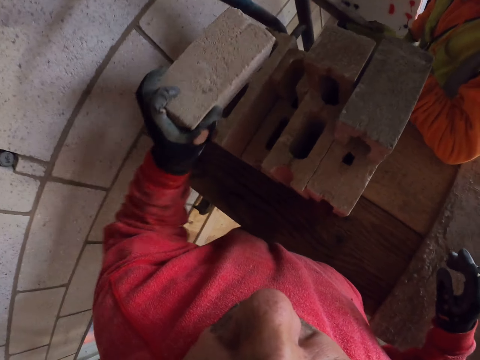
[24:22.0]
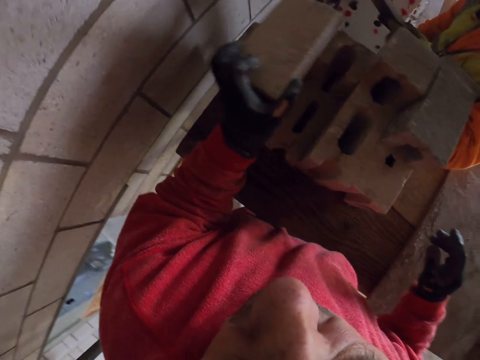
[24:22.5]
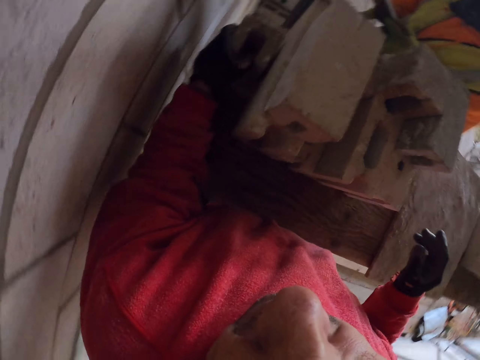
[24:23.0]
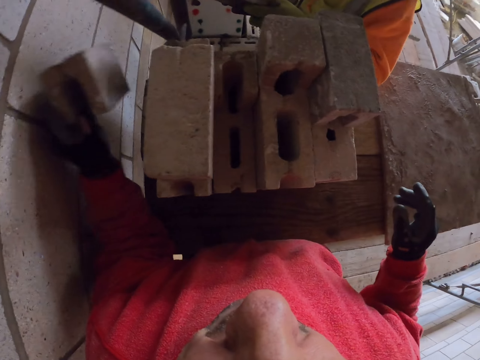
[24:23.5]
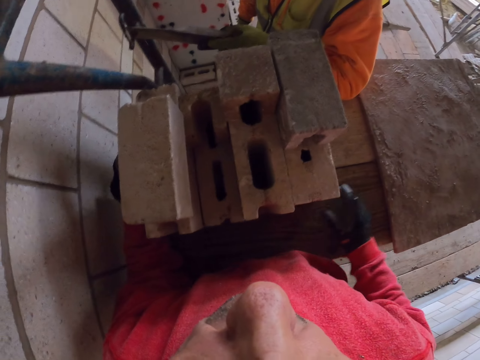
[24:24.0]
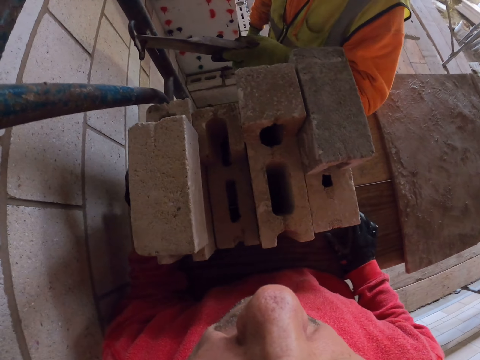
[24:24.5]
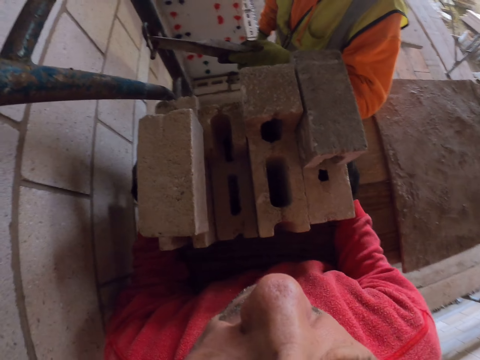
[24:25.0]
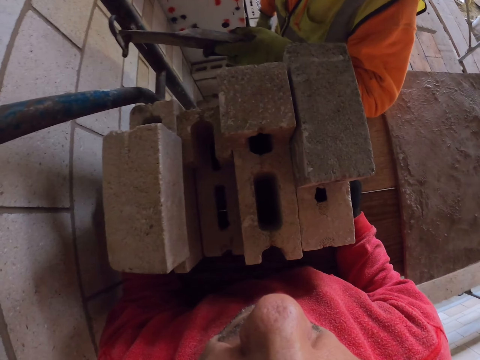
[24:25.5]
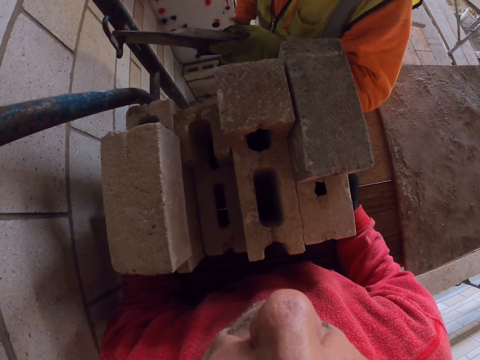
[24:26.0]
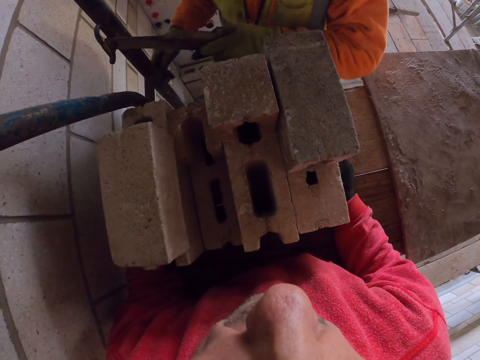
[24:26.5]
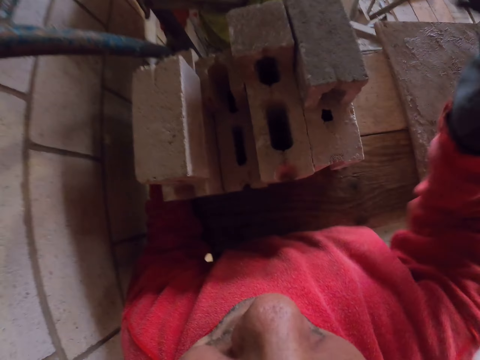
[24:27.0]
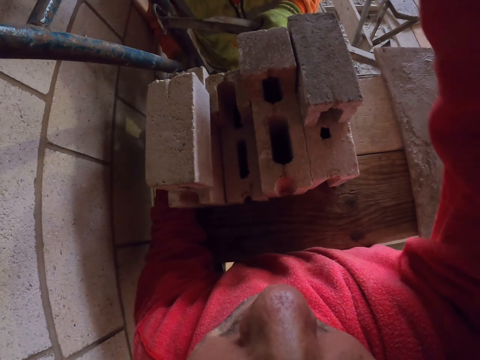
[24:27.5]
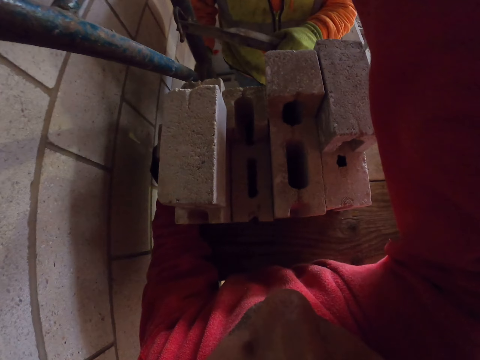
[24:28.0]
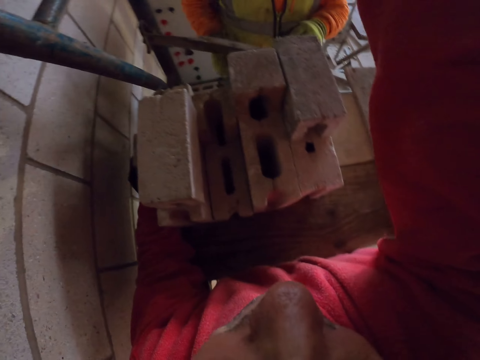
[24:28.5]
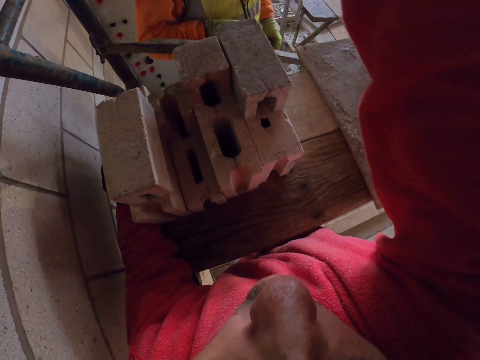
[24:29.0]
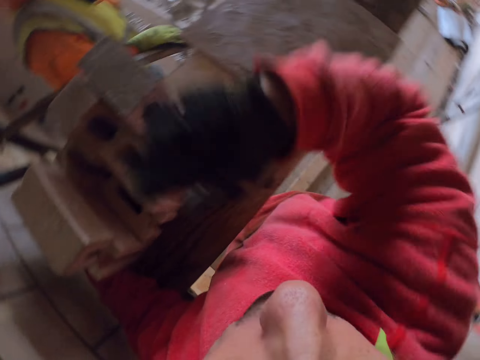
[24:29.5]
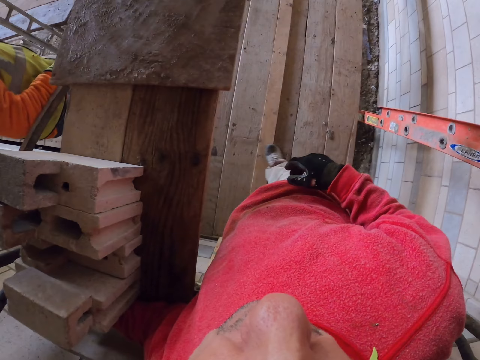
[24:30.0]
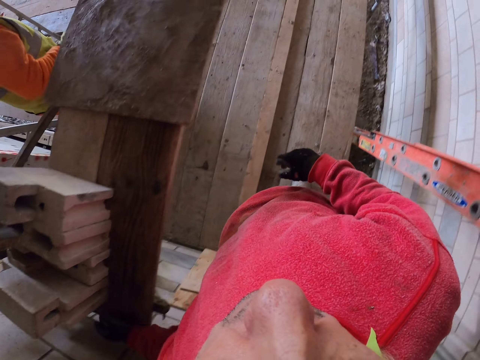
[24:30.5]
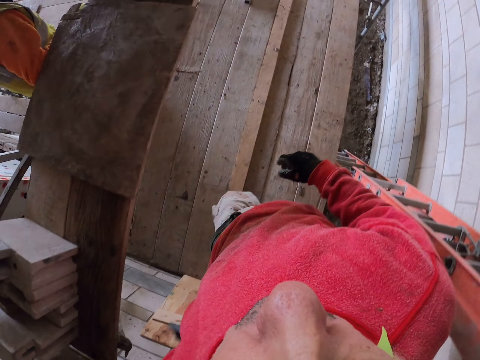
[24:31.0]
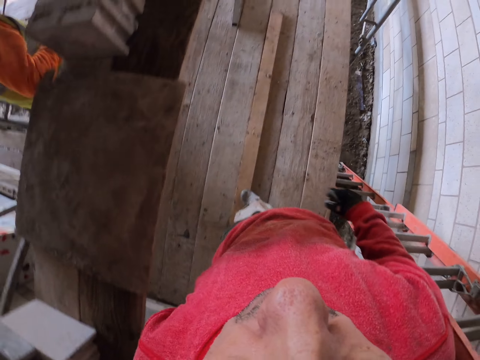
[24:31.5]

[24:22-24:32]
The camera wearer raises a hand up. They walk in the construction site.

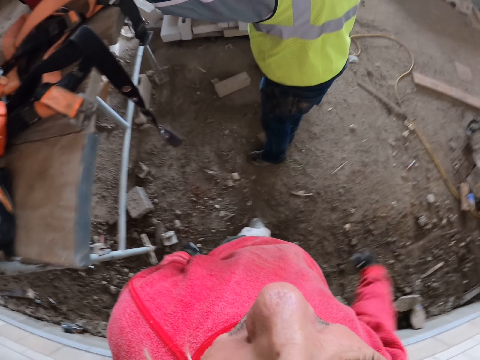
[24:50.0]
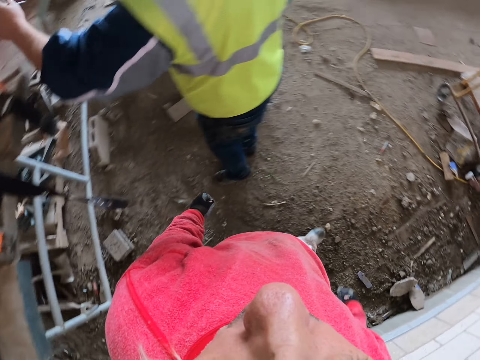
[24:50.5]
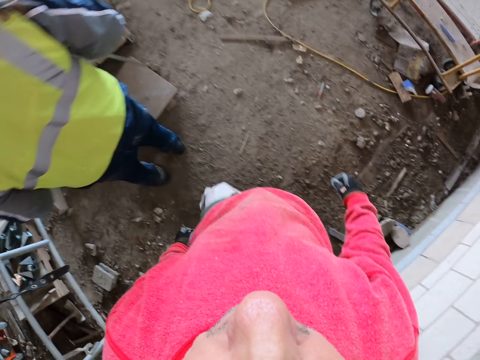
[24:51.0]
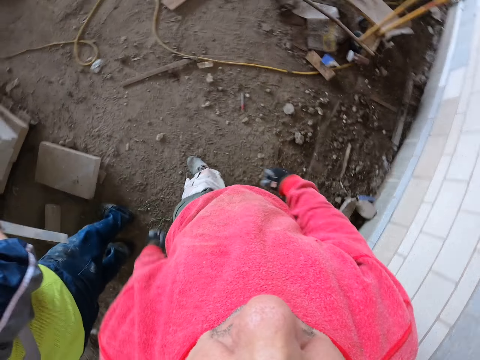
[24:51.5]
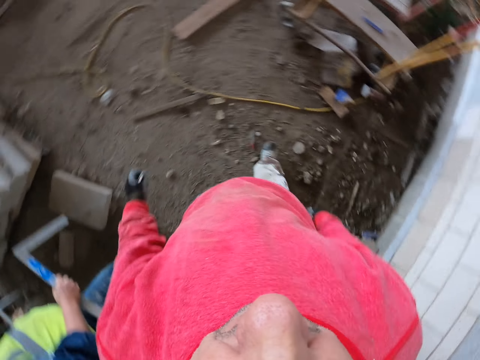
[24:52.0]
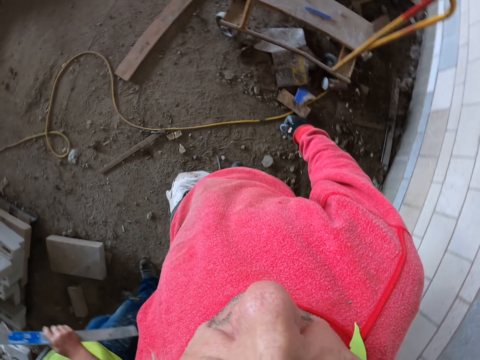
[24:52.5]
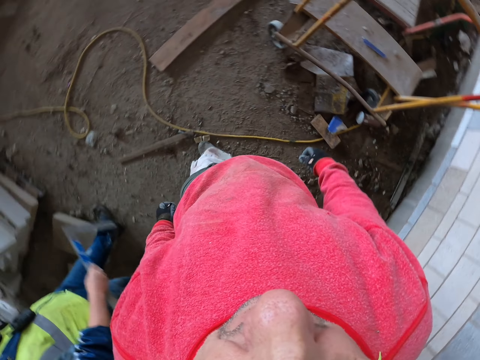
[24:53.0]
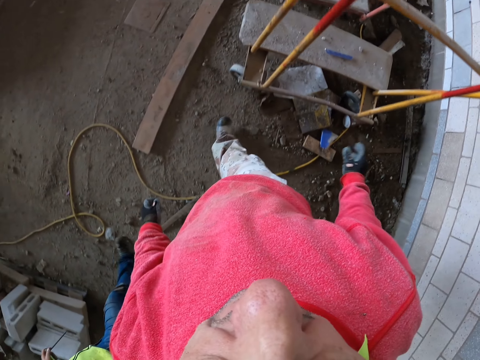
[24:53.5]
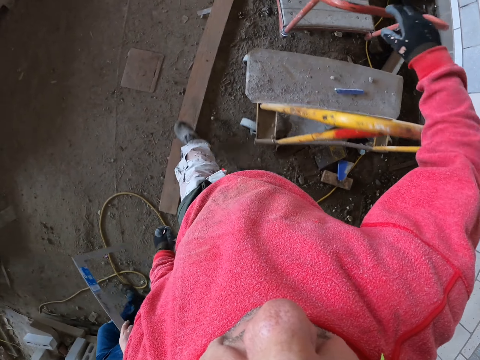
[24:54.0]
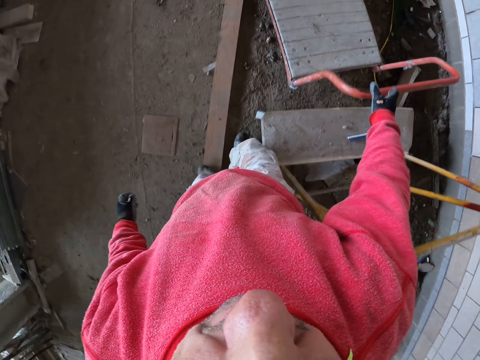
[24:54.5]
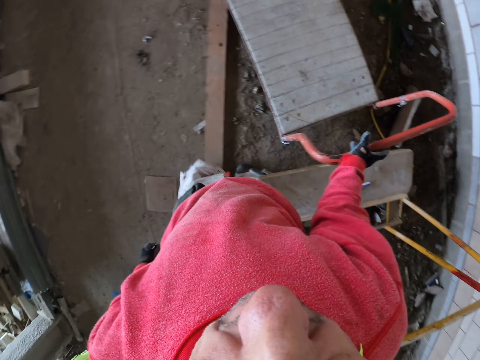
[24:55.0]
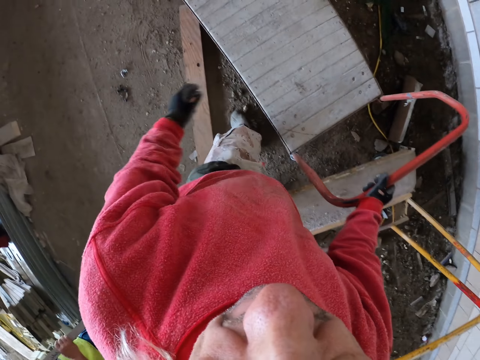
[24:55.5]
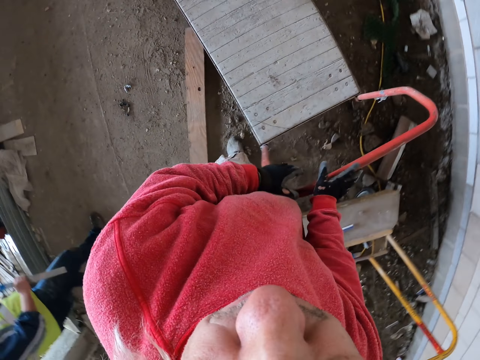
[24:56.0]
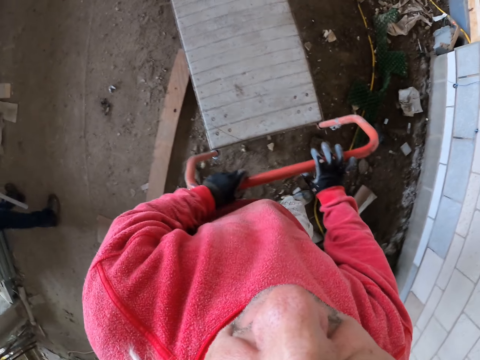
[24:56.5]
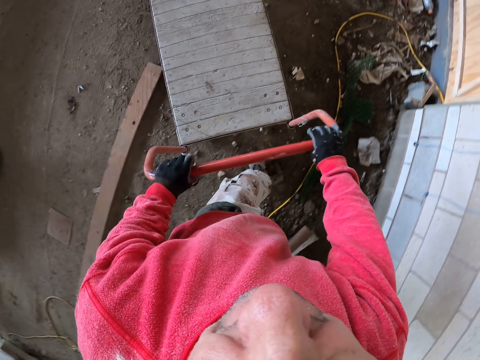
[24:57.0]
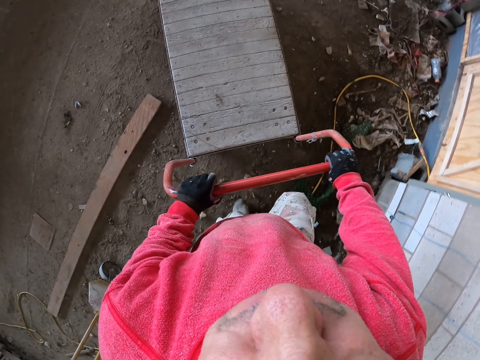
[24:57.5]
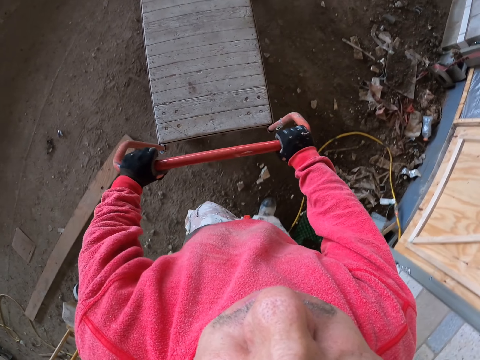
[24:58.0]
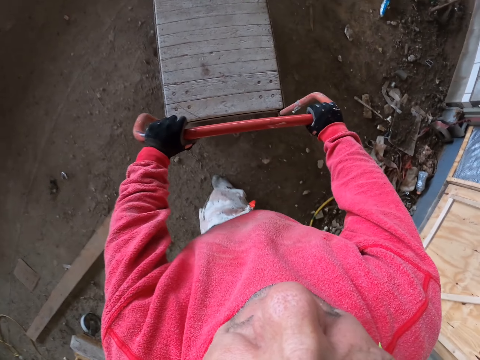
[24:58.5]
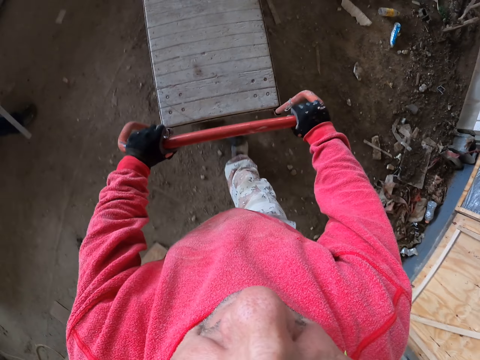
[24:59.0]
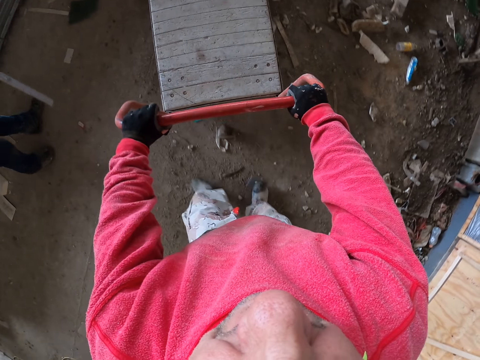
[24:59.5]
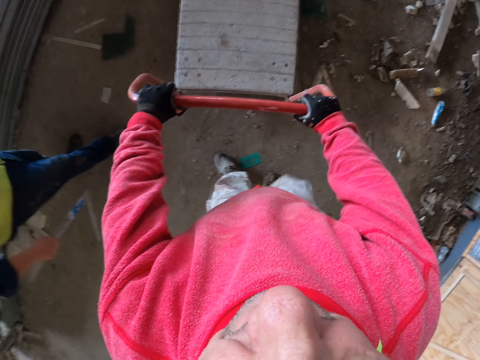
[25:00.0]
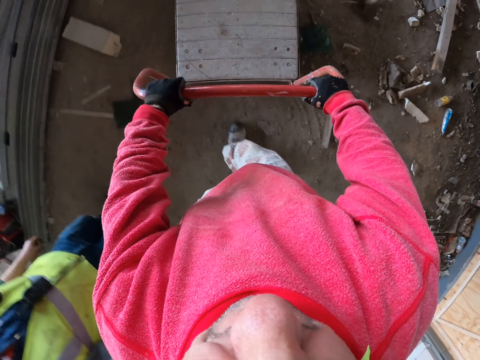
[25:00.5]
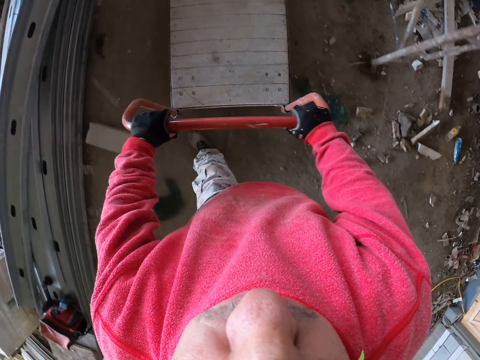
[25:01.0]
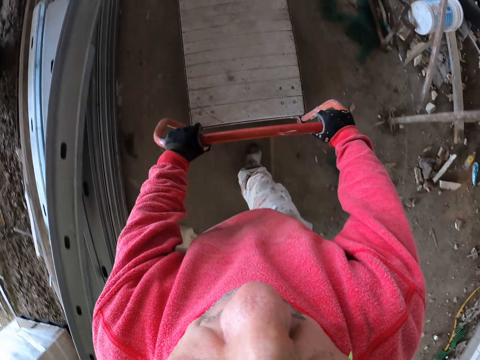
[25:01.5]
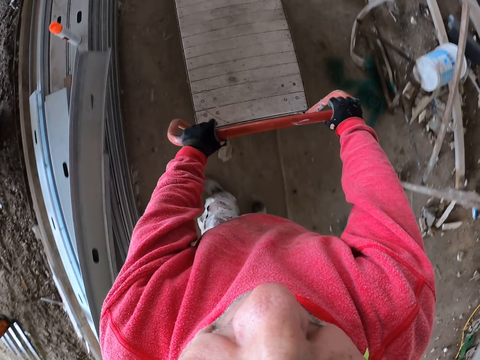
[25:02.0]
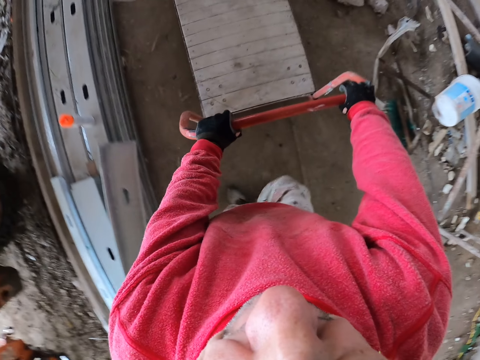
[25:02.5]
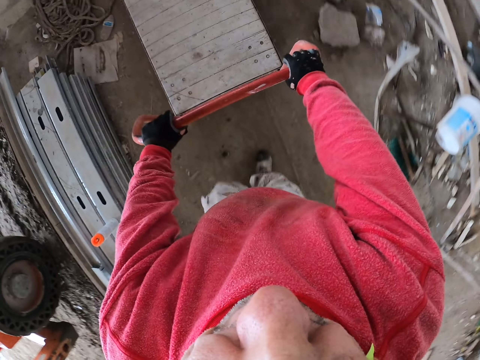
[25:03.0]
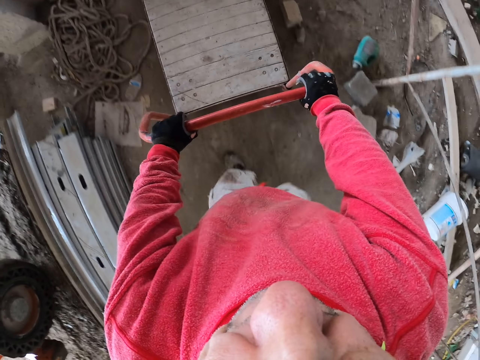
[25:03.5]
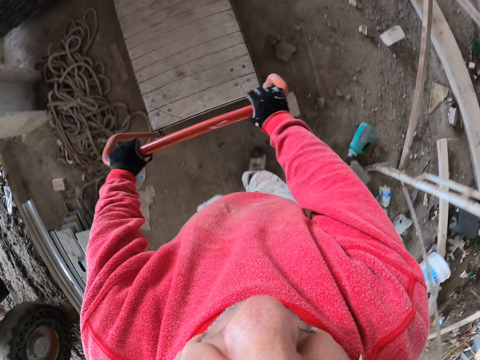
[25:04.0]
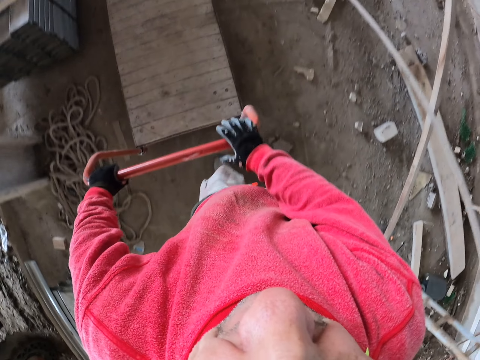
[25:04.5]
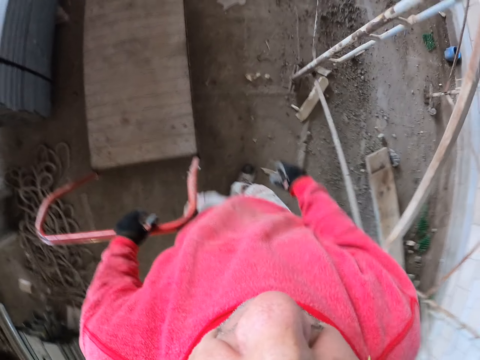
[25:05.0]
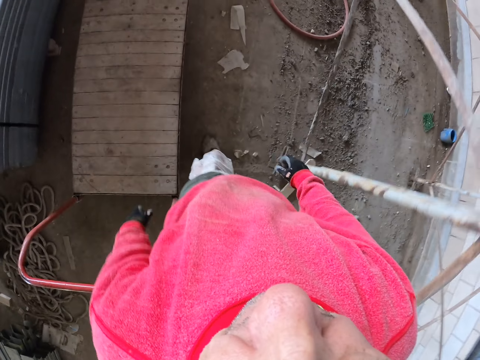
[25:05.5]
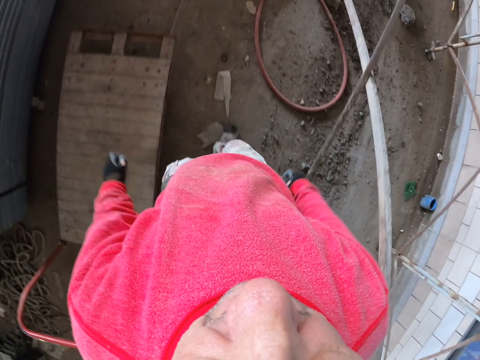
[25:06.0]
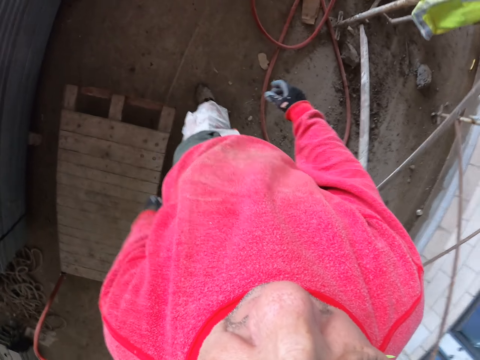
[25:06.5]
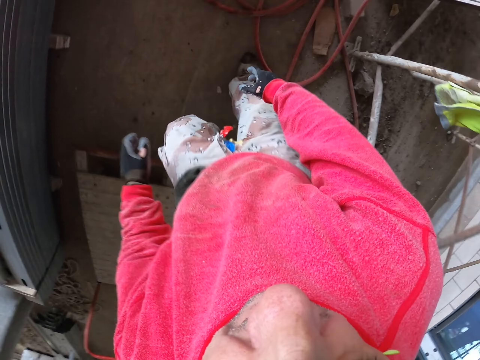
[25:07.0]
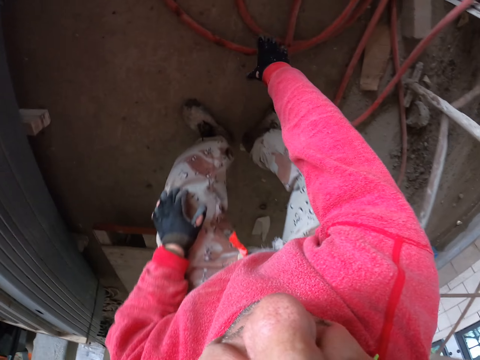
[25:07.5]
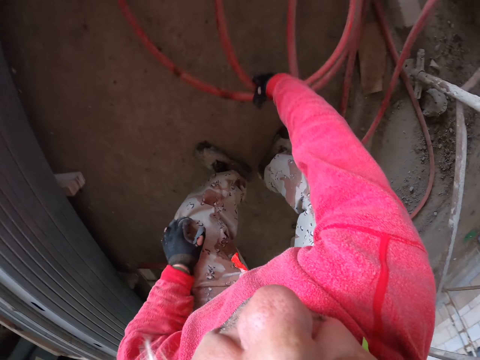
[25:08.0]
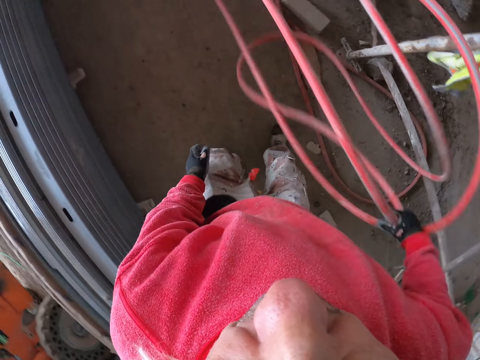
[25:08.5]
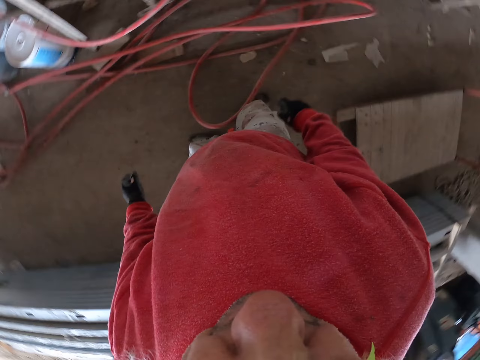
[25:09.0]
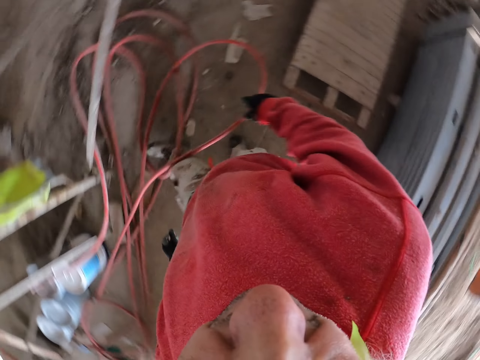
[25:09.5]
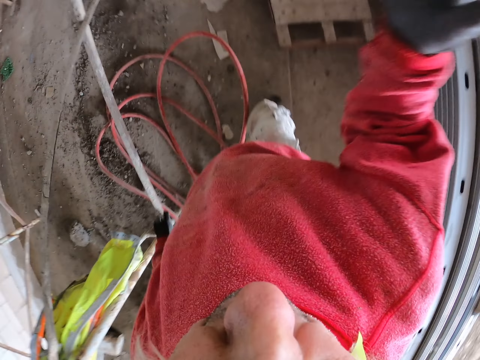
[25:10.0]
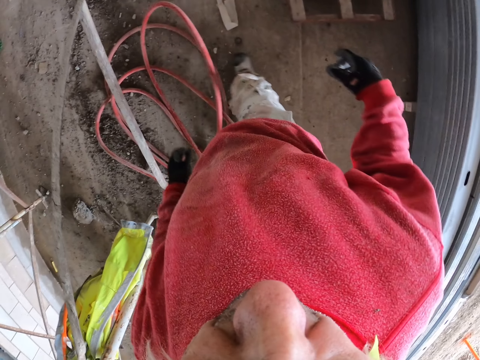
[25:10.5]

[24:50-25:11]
The camera wearer walks. A person walks. The camera wearer grabs the construction trolley and pushes the construction trolley. They walk. They move the water pipe aside. They touch pipes.
